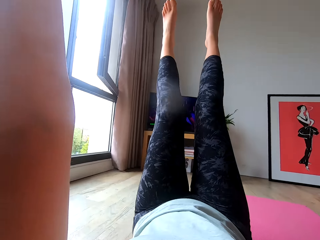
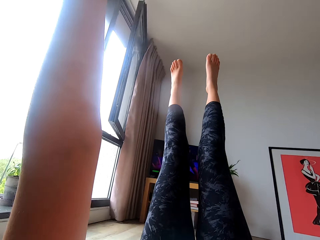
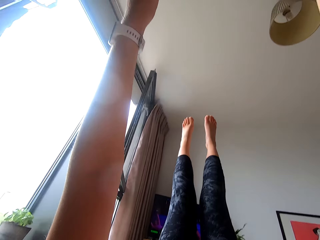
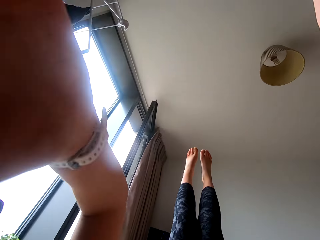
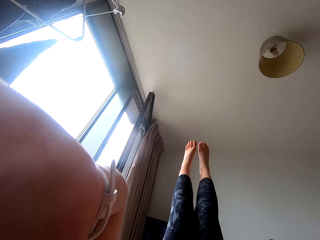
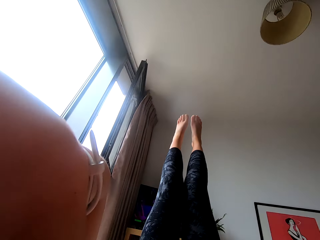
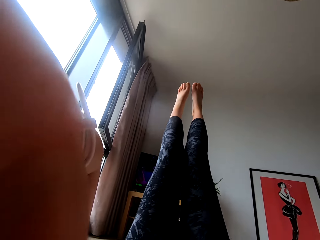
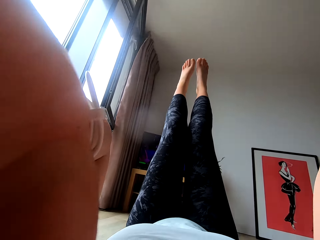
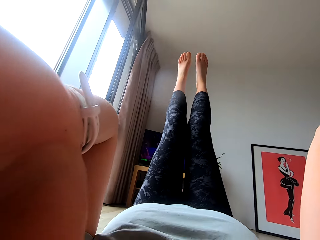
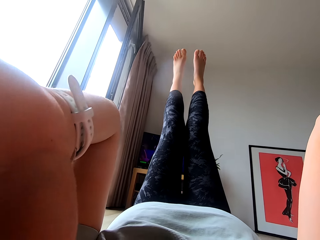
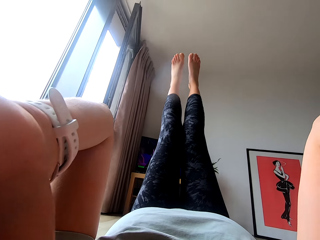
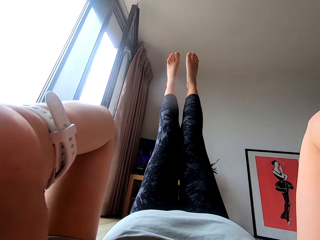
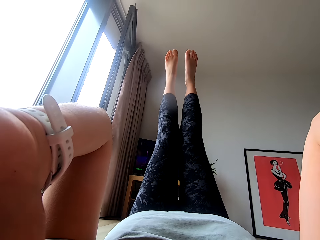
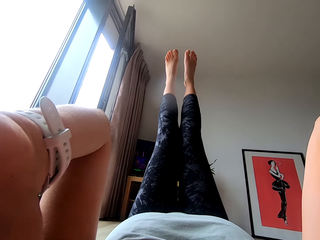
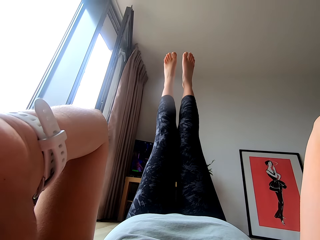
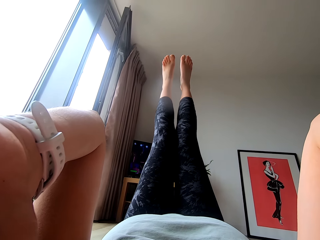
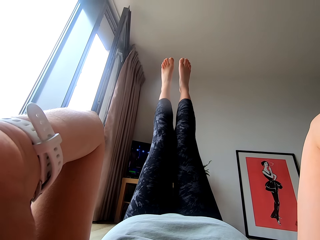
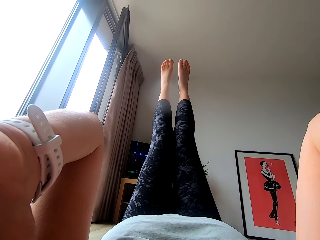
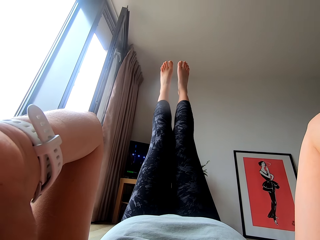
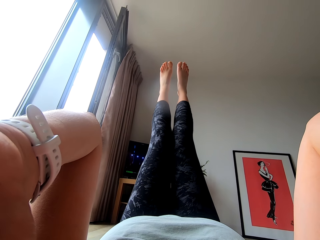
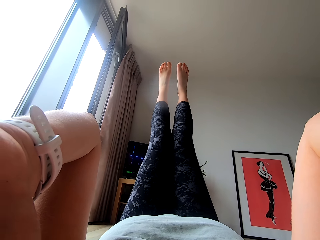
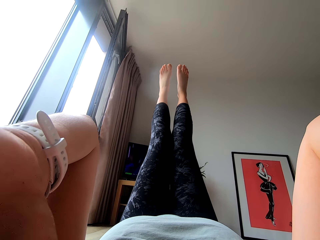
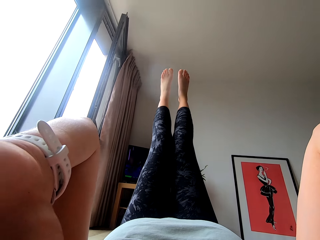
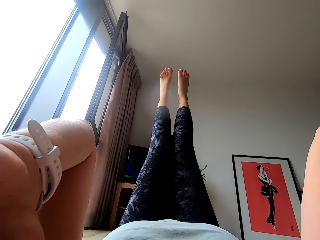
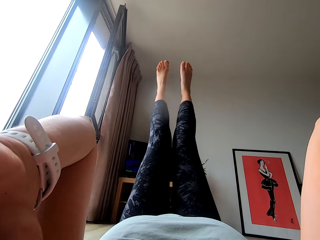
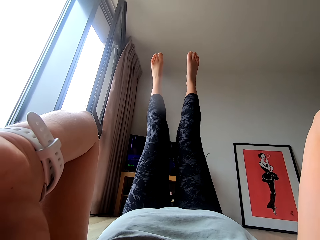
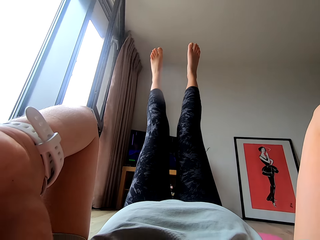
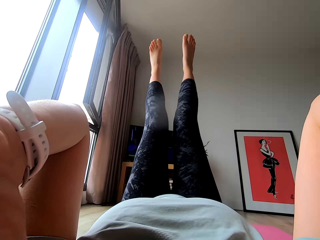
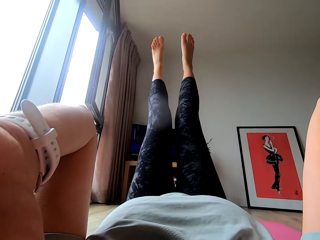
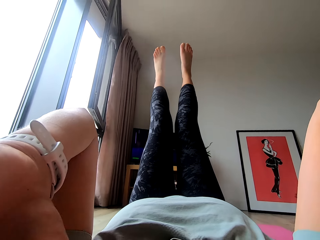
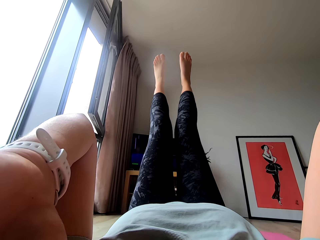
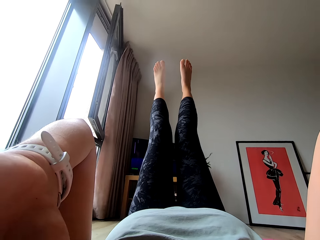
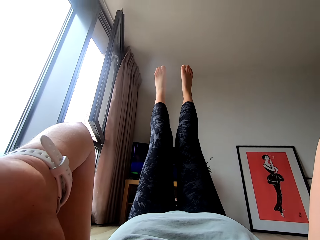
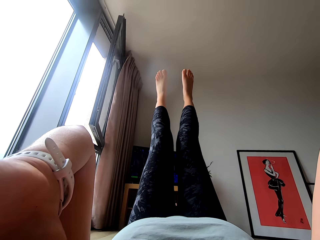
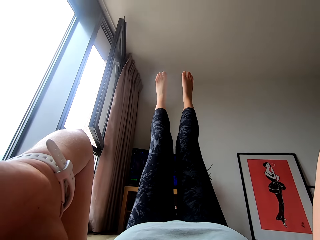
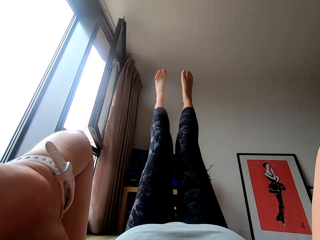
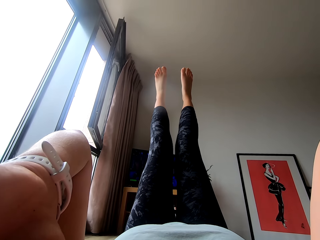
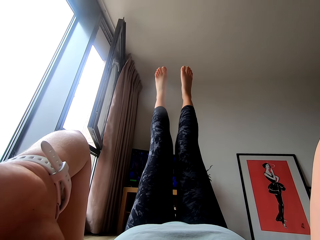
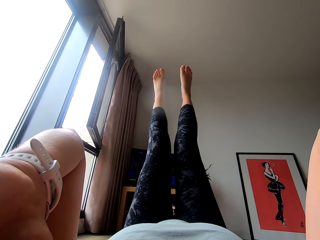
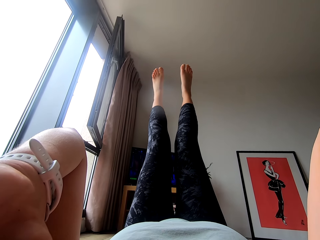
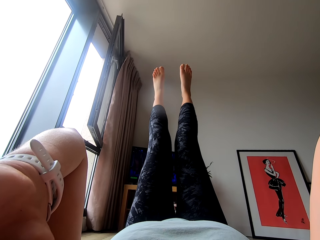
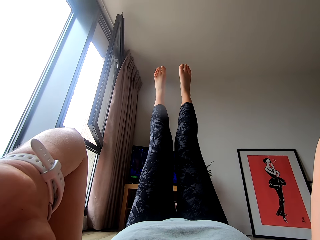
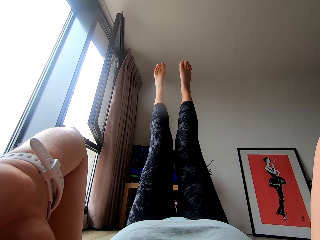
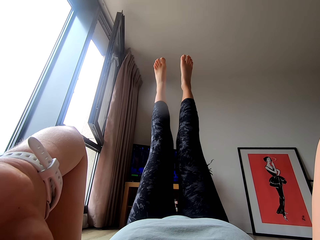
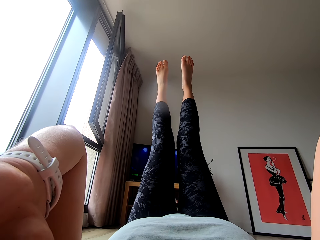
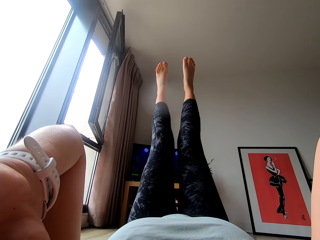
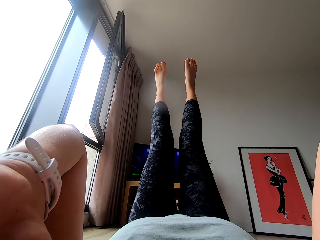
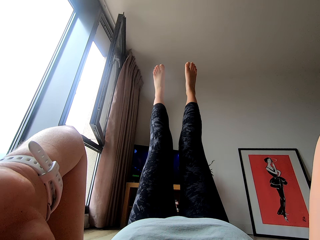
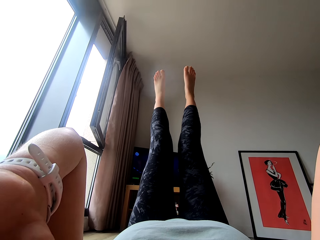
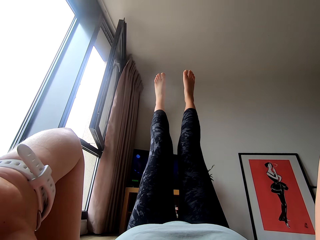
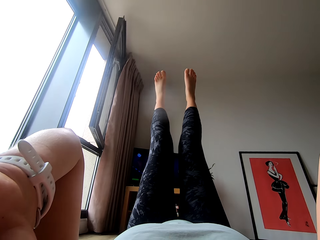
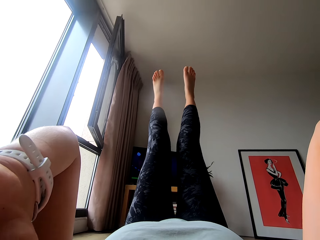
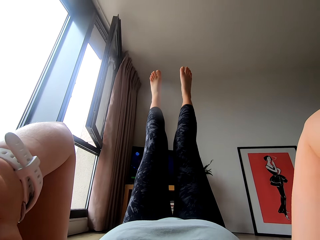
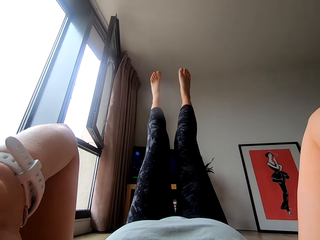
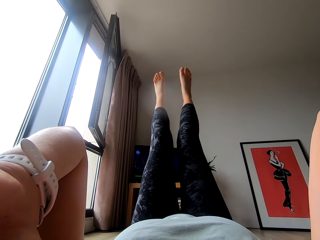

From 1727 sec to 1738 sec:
The camera wearer lifts her legs up. She lifts her hands up. She holds her head with her hands.

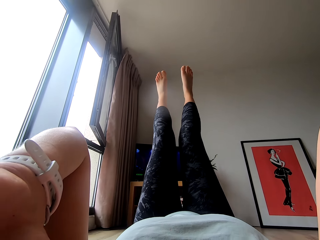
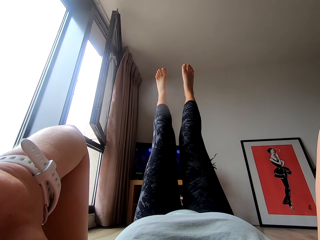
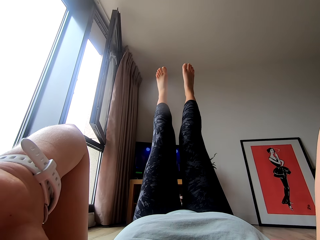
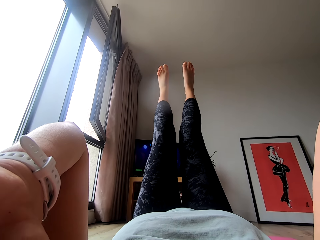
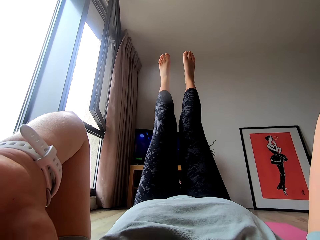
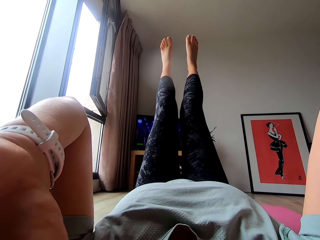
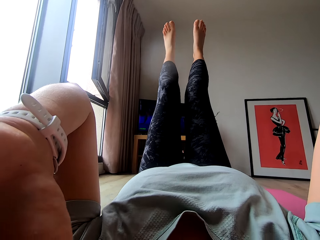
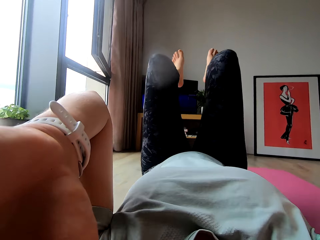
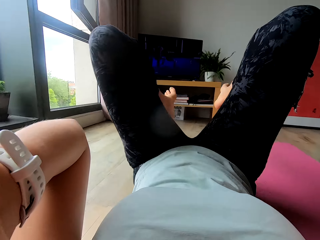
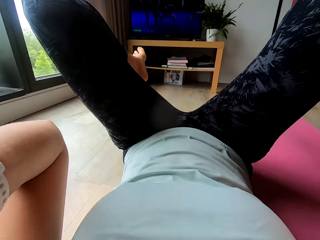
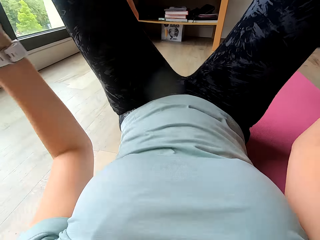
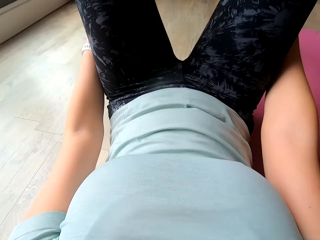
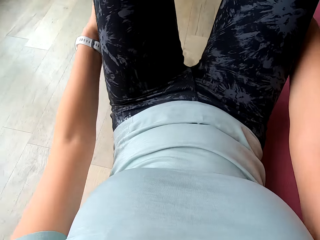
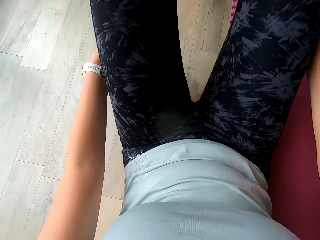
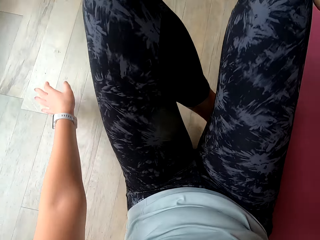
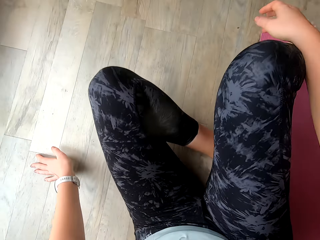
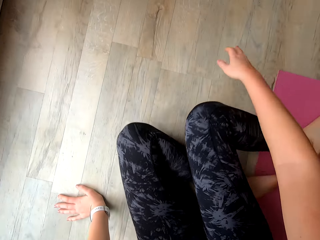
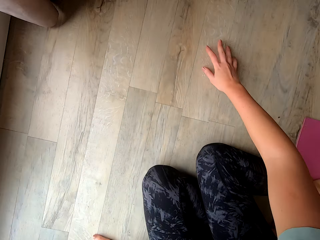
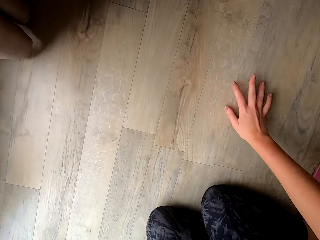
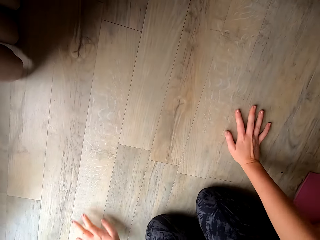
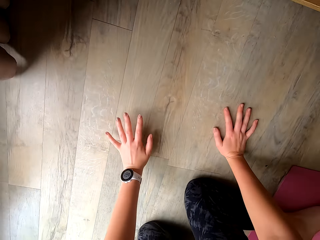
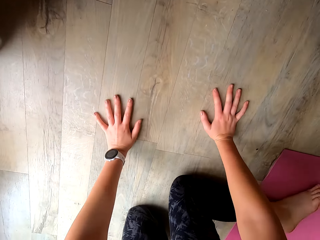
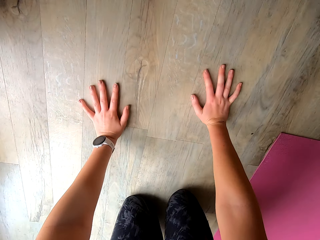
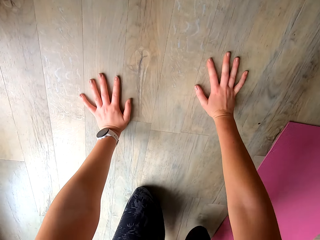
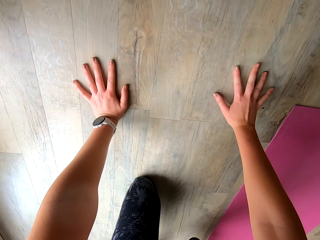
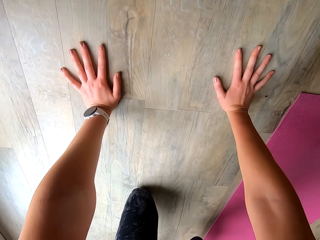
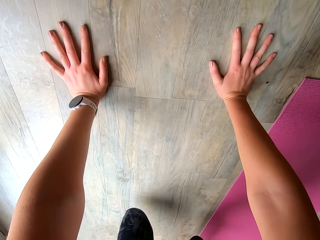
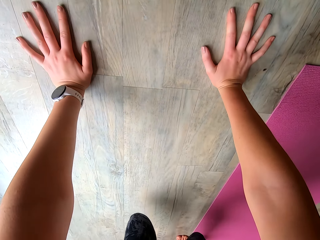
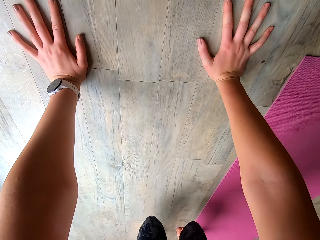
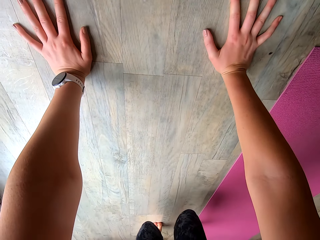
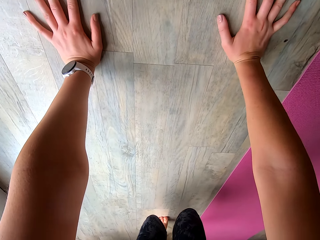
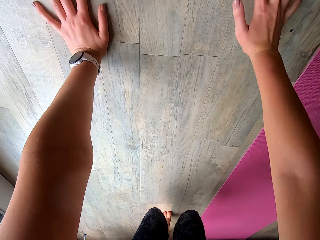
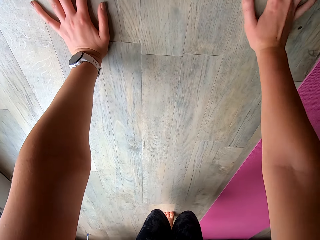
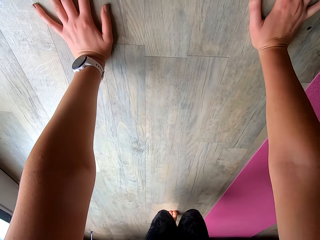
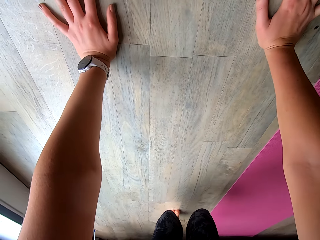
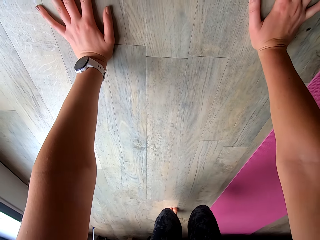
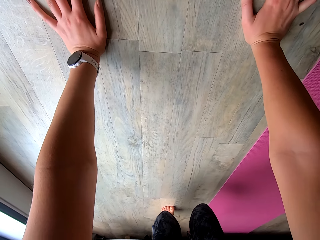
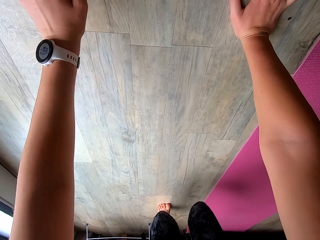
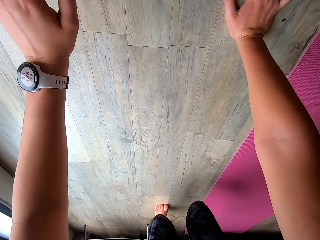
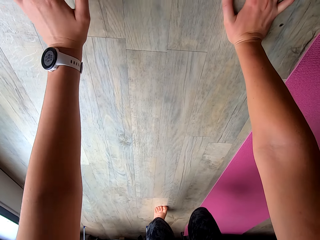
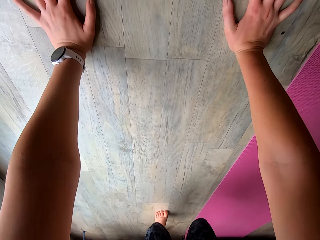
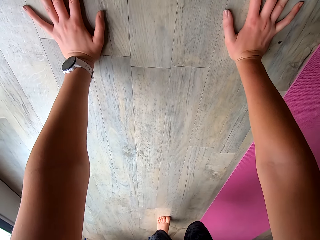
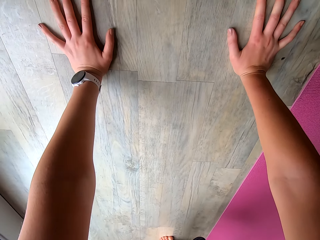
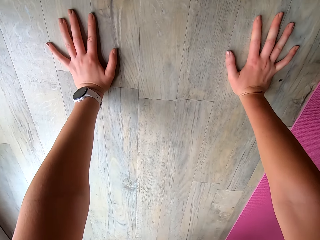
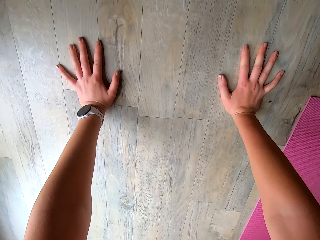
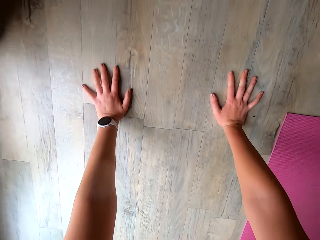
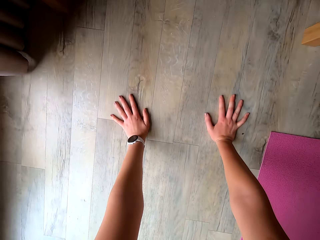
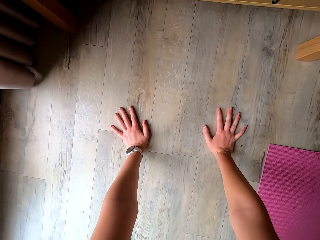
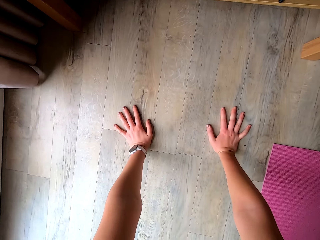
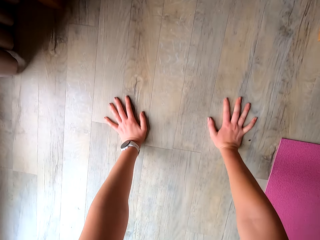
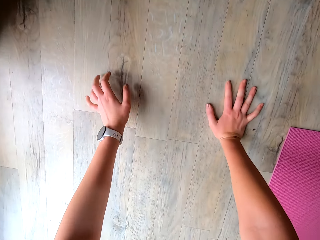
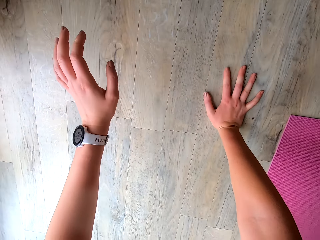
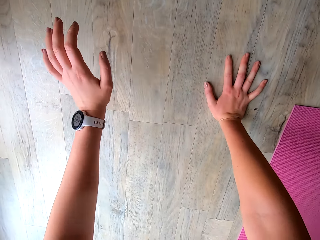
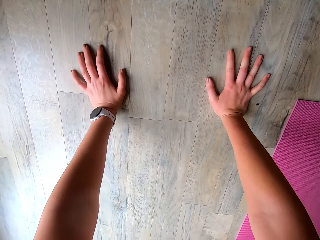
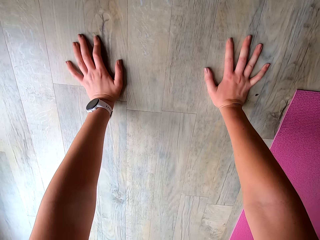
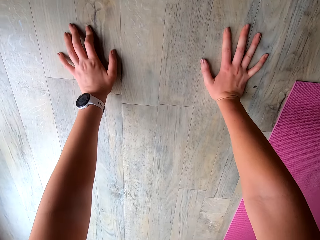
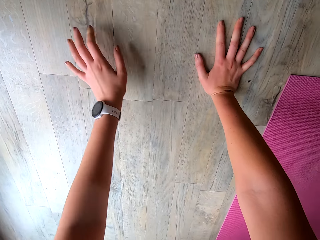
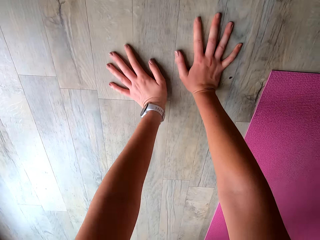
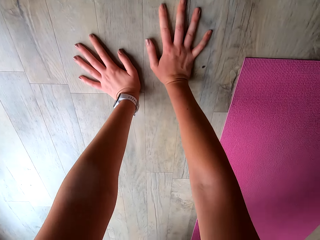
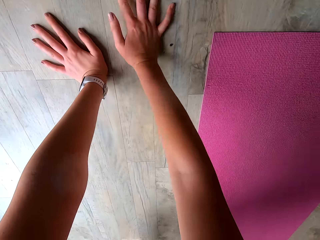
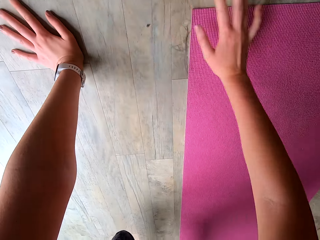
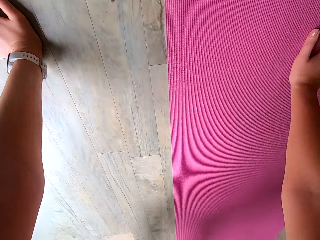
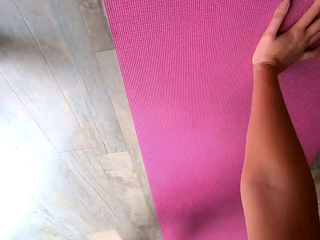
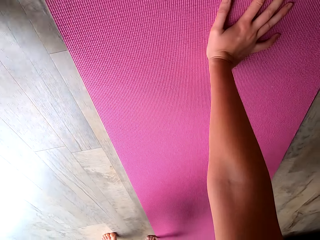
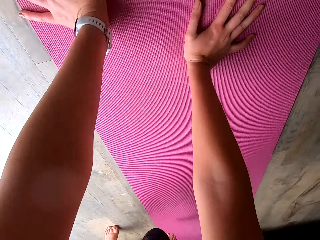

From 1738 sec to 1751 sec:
The camera wearer works out in the room. She puts her legs down and puts her hands down. She kneels on the floor. She touches the floor with her hands. She carries her left hand up. She puts her left hand on the floor.
